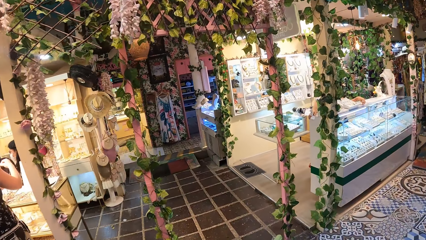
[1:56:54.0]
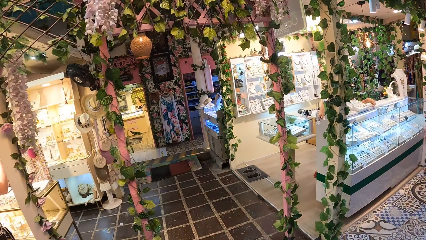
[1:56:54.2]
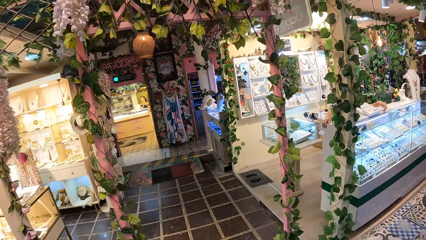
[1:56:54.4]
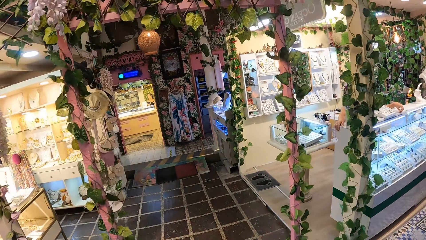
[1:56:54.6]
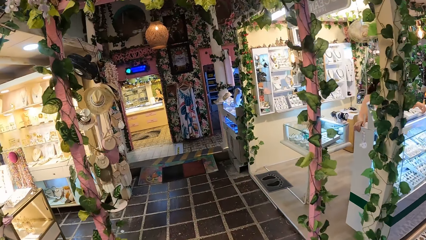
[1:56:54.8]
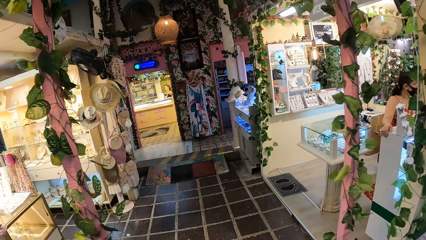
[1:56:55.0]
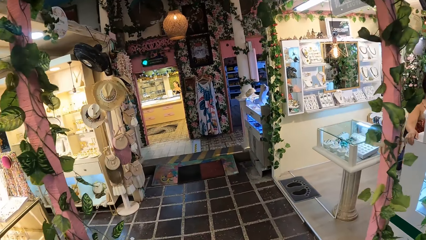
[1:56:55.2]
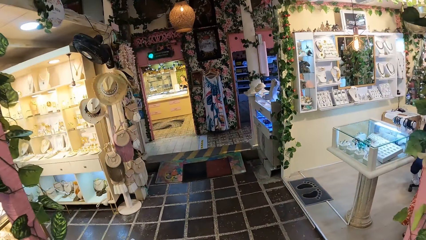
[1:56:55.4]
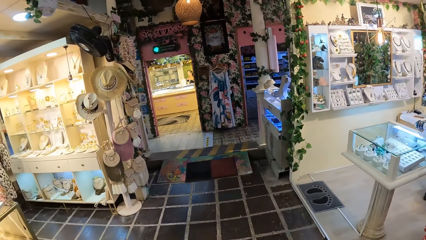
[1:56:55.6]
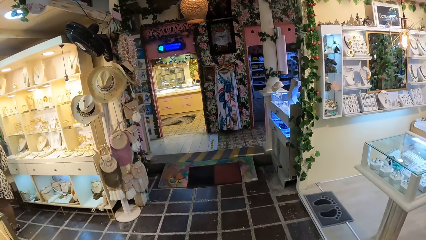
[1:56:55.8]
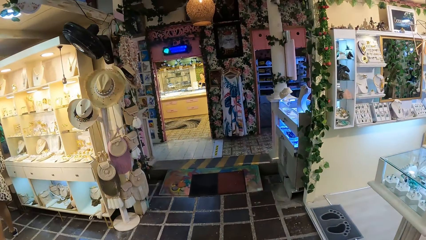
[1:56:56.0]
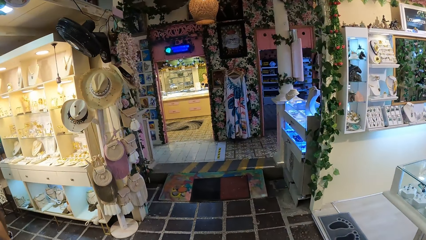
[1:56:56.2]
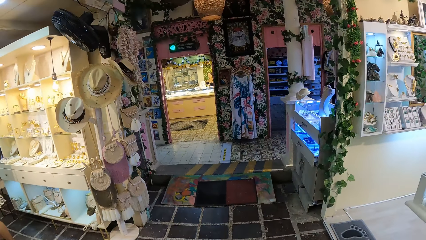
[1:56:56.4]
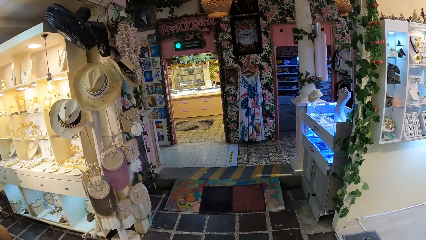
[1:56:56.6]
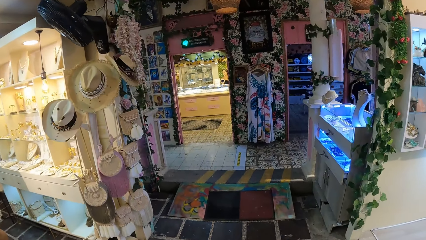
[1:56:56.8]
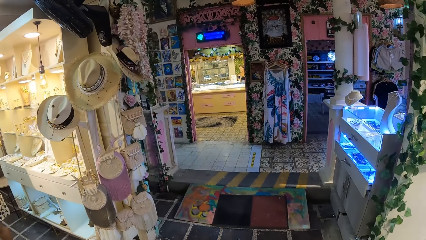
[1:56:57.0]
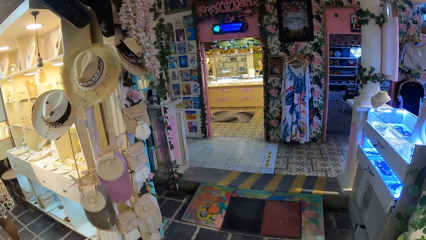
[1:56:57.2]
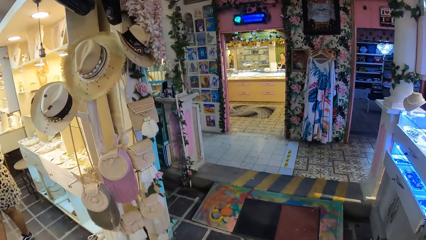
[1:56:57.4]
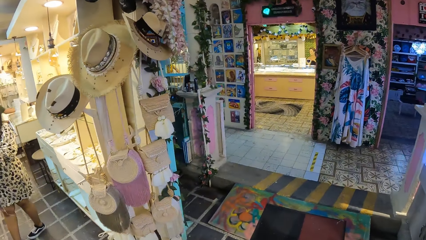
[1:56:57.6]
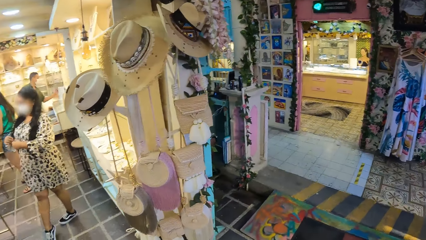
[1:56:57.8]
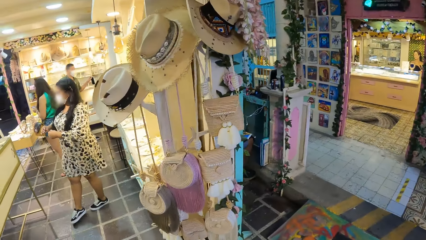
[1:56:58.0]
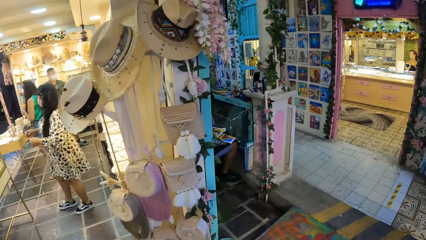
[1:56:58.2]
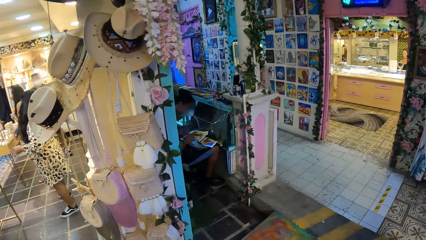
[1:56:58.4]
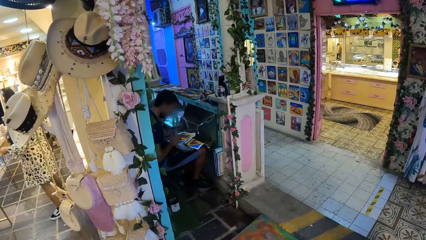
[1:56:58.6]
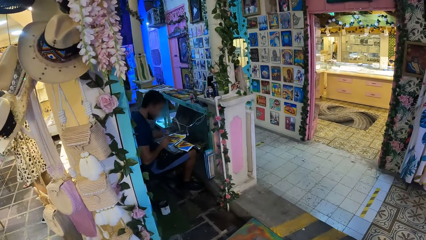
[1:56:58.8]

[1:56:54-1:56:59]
The camera wearer walks around the mall.

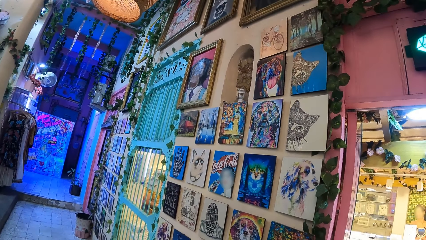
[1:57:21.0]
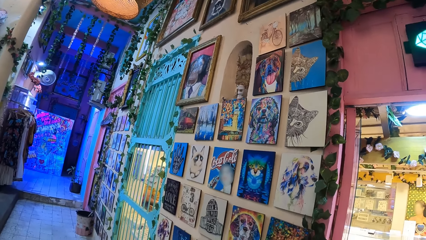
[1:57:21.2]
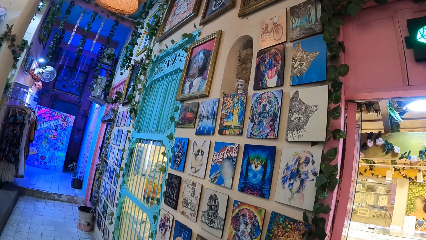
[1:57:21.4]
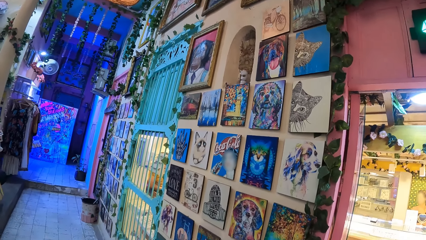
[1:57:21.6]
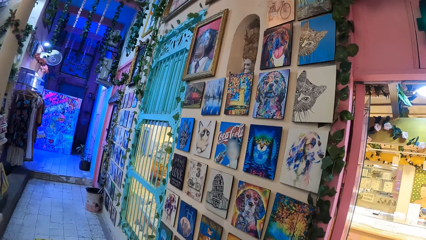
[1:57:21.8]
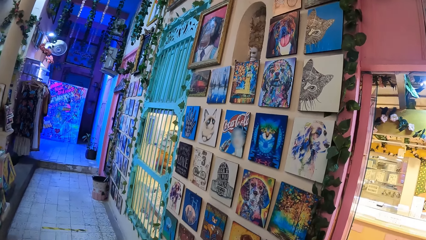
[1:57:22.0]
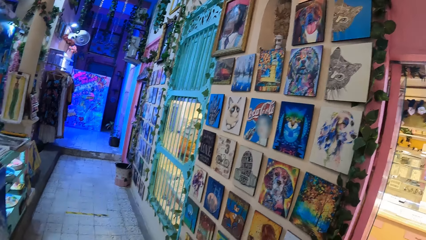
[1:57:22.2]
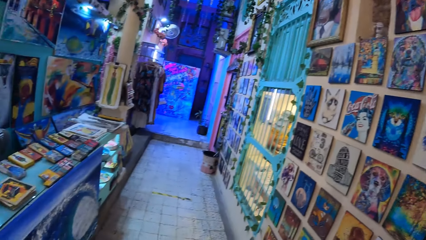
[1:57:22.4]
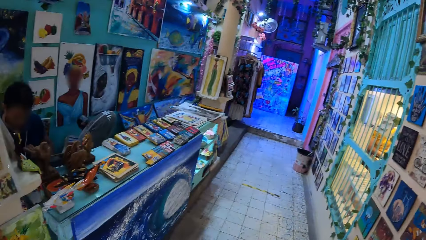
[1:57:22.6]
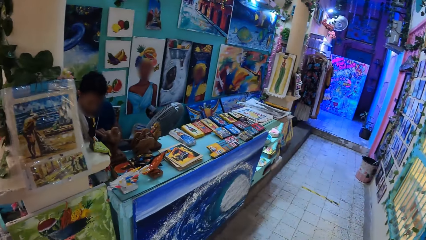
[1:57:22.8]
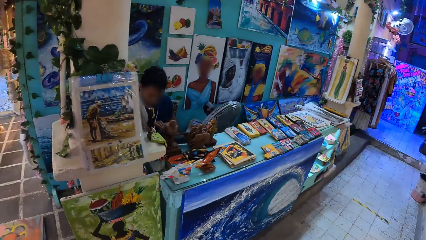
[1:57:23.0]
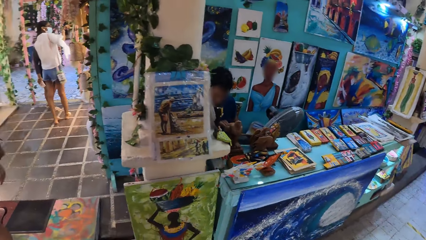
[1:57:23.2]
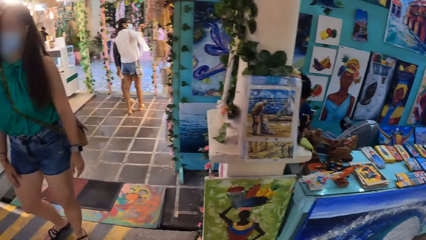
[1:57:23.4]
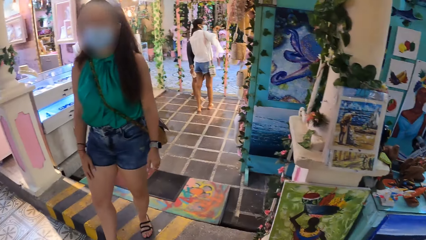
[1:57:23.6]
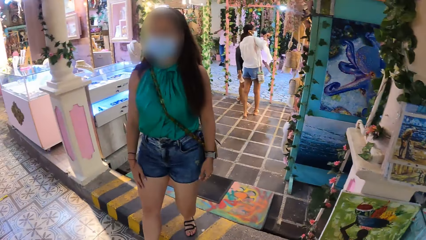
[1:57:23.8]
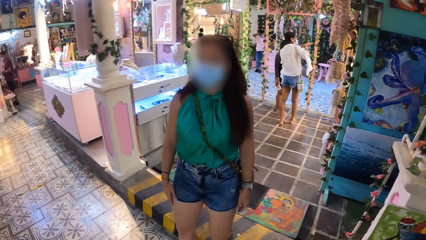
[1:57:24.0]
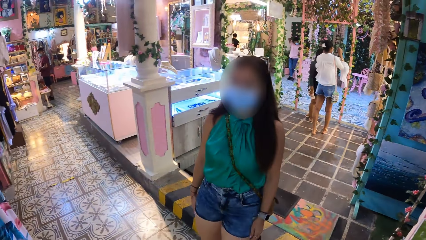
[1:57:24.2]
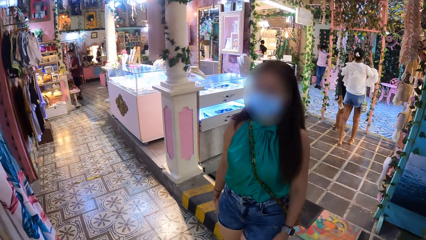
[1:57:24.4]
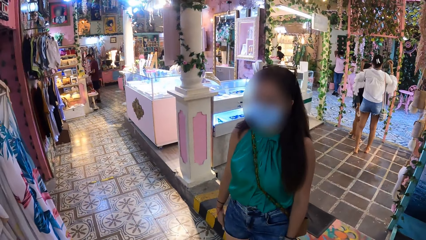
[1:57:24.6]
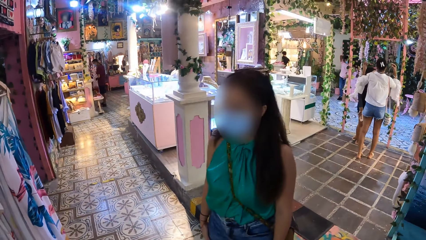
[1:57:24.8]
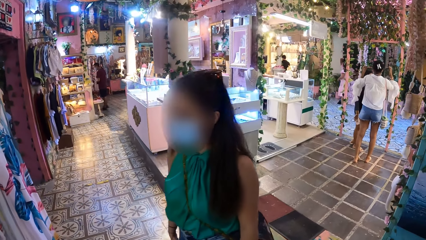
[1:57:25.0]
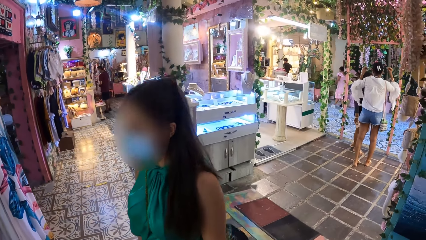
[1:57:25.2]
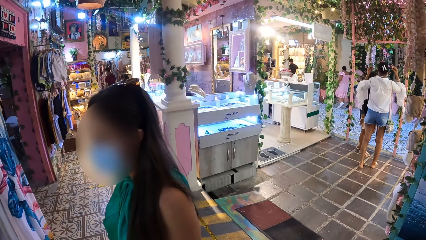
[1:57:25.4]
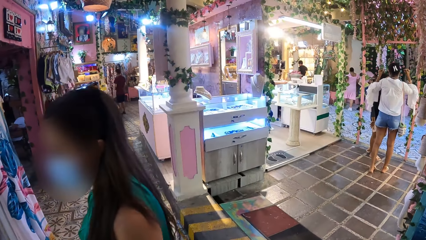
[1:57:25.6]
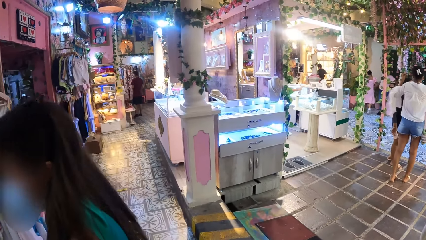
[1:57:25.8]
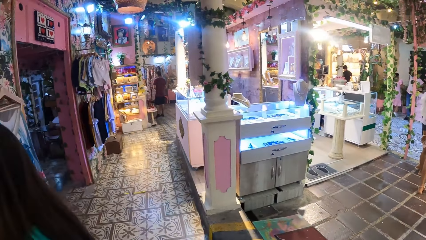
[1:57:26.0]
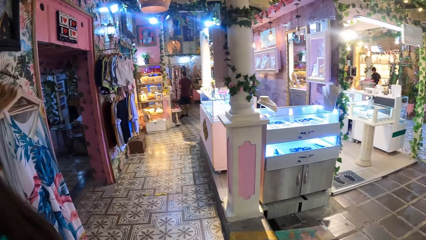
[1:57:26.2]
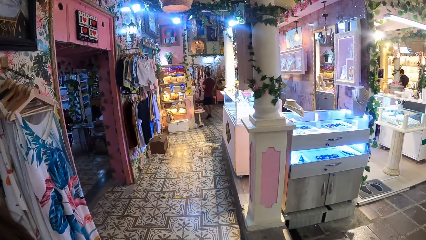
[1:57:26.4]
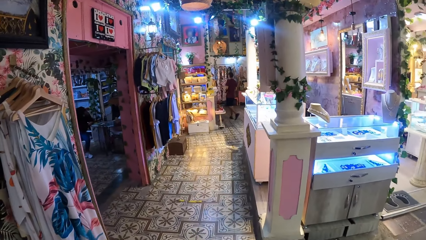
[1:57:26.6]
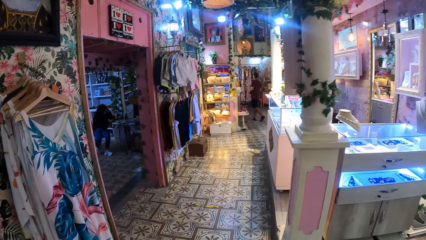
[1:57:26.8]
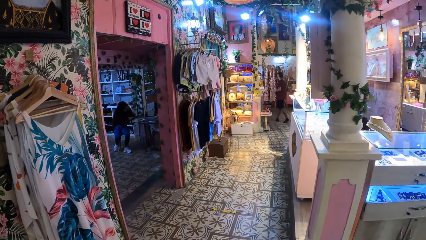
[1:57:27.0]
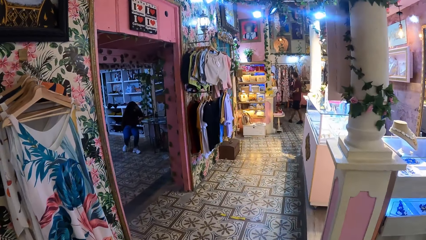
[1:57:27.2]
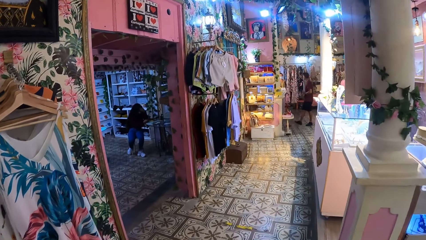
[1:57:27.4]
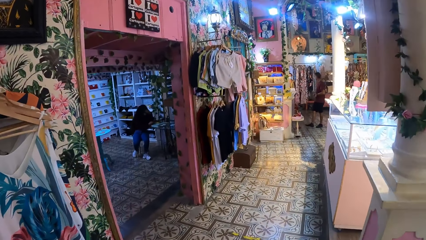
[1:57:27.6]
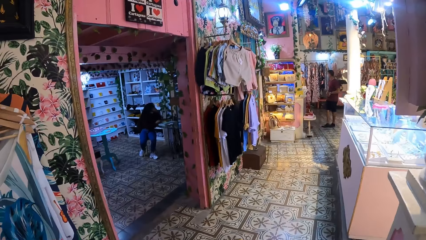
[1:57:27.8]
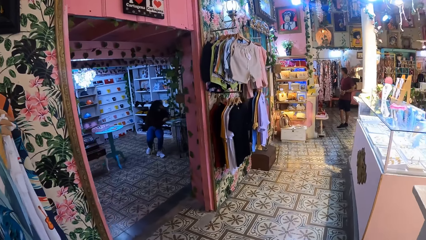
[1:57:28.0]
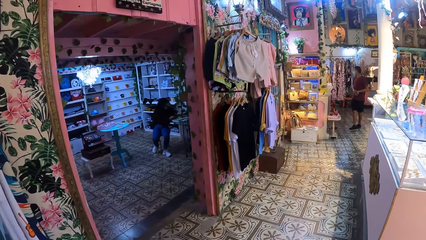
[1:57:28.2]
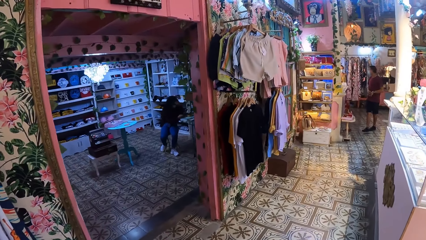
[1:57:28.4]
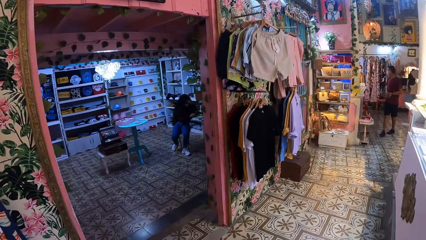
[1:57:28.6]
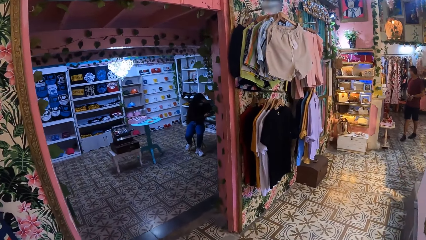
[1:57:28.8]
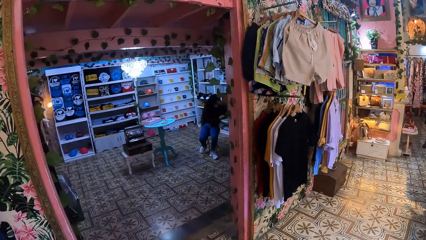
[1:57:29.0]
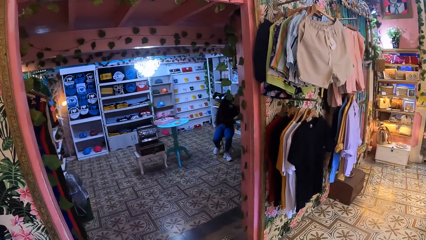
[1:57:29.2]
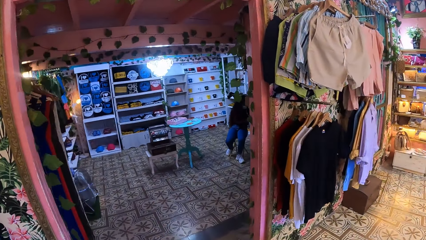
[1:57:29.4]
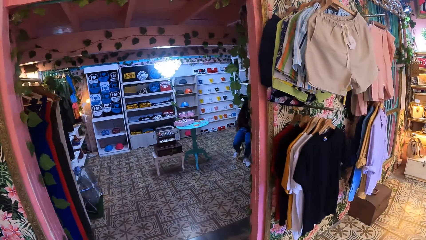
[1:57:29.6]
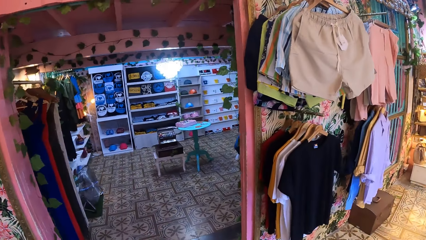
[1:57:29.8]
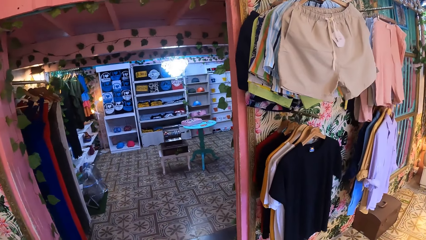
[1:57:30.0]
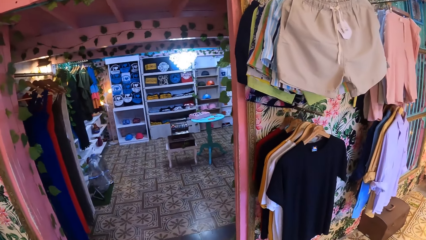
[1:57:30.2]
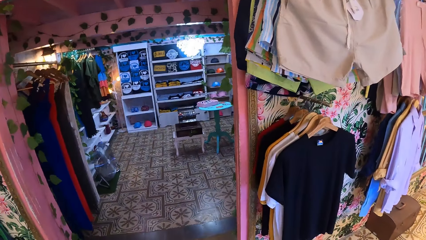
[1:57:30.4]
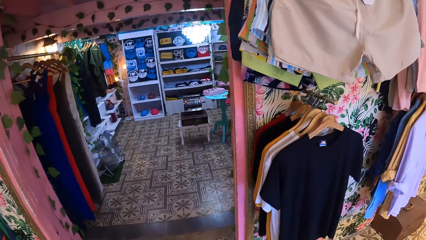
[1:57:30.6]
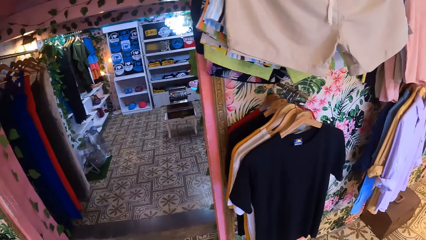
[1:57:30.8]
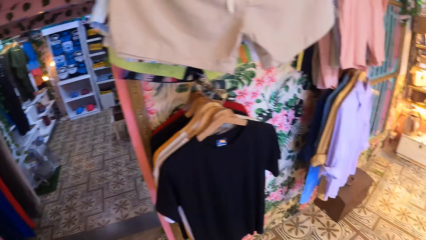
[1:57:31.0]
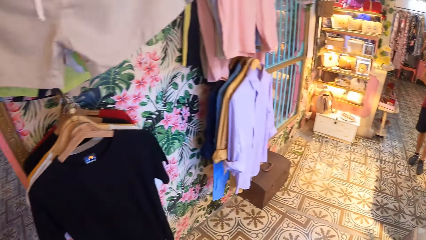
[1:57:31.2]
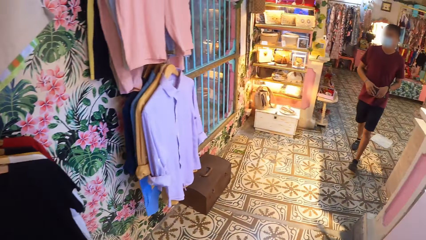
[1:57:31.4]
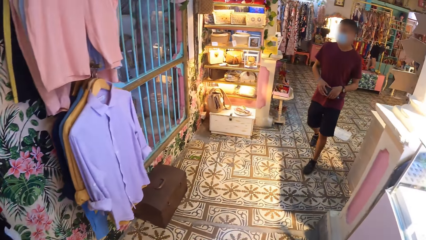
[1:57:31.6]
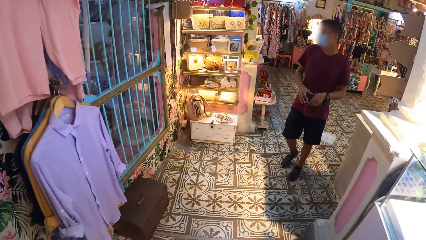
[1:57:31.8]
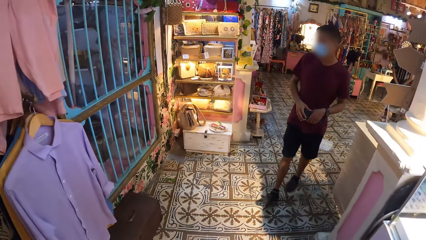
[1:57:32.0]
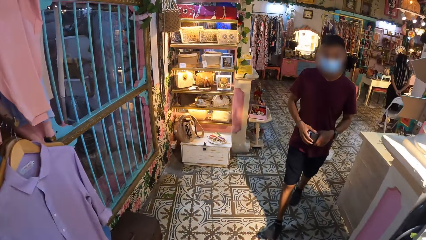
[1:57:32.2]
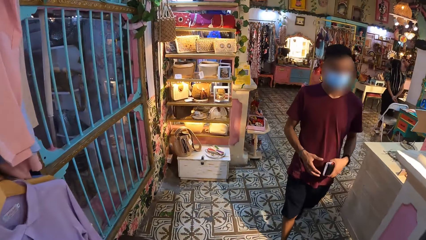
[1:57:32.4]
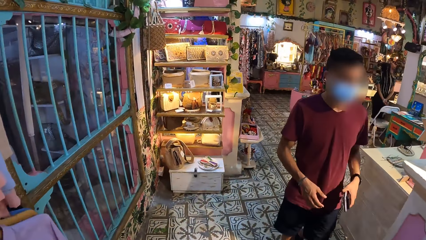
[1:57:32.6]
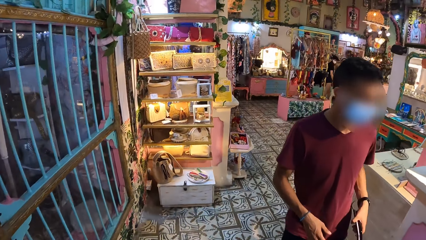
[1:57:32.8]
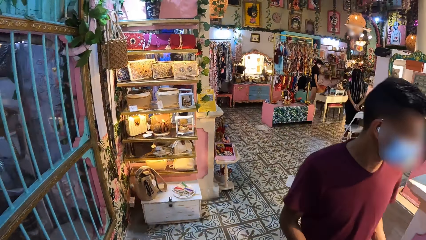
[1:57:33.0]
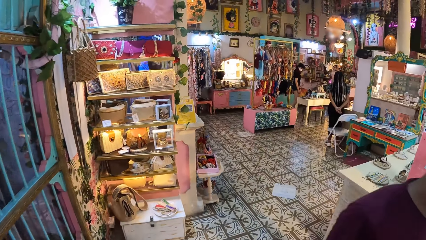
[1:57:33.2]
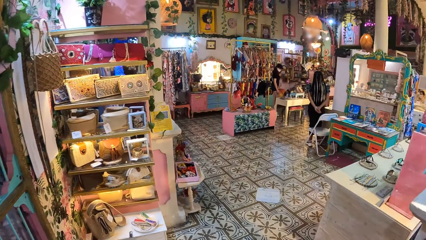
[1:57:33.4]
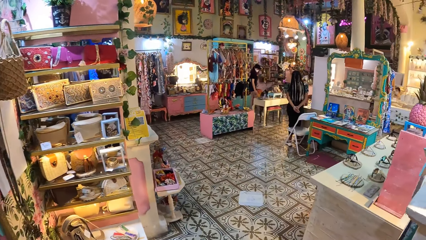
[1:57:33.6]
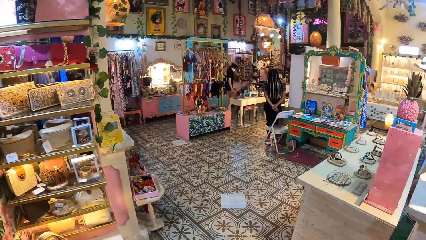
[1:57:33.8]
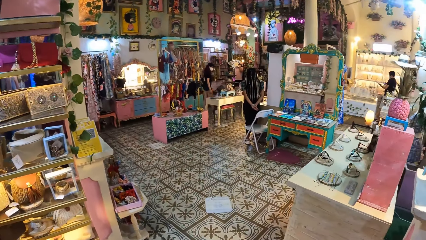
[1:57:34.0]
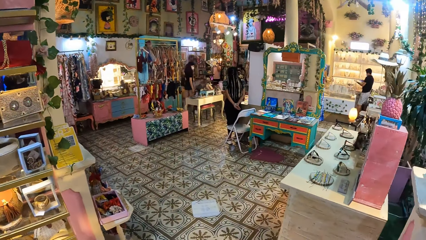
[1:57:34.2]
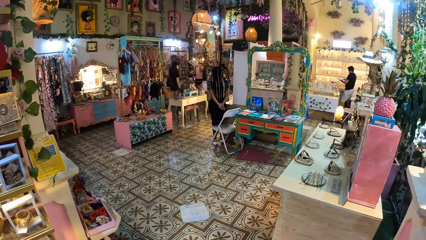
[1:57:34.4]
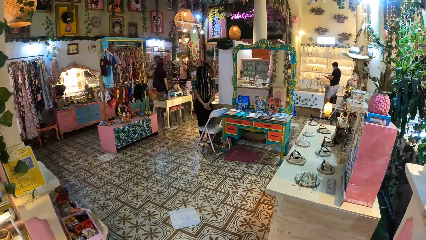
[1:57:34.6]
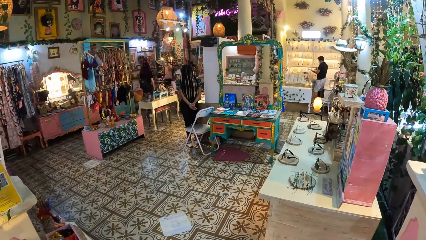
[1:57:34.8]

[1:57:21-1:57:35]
A woman walks over a pavement. The camera wearer turns around. The woman walks past the camera wearer. The camera wearer walks around a mall interior or a house. They walk past a man.
